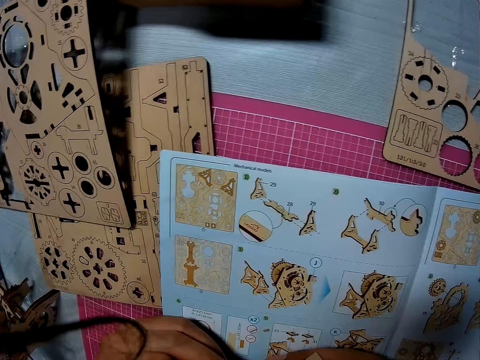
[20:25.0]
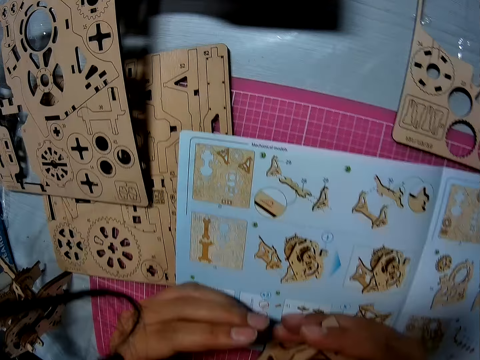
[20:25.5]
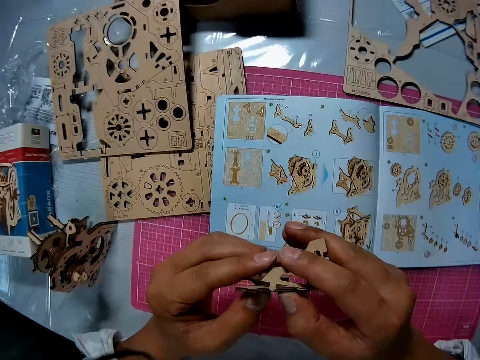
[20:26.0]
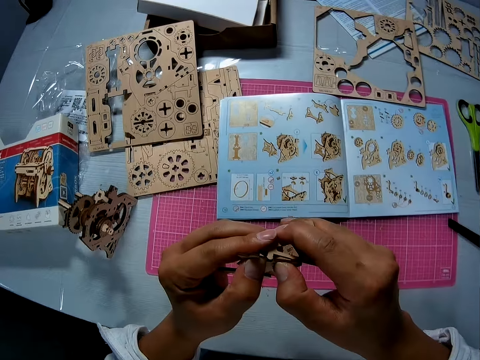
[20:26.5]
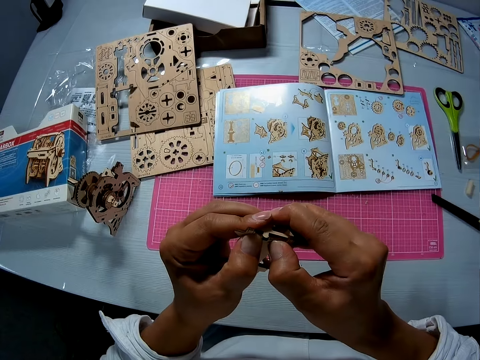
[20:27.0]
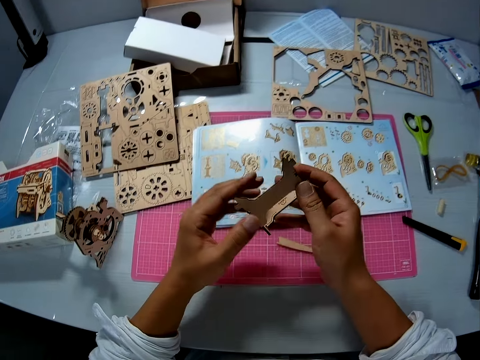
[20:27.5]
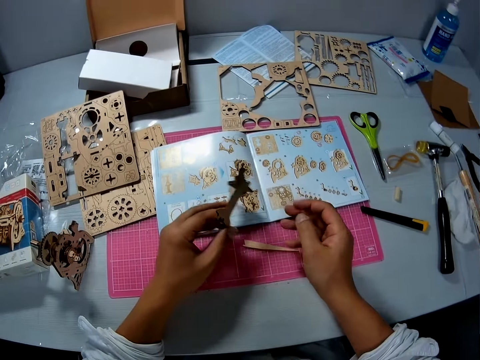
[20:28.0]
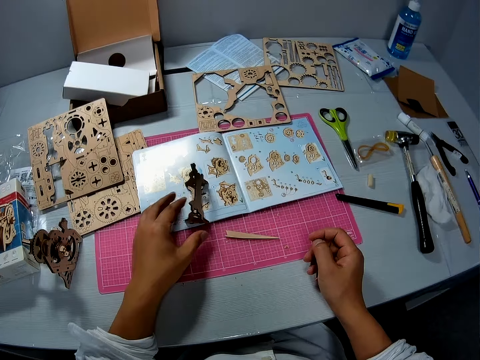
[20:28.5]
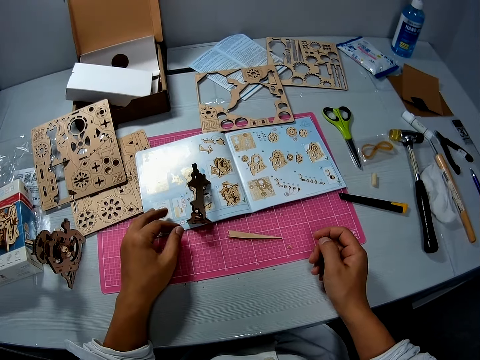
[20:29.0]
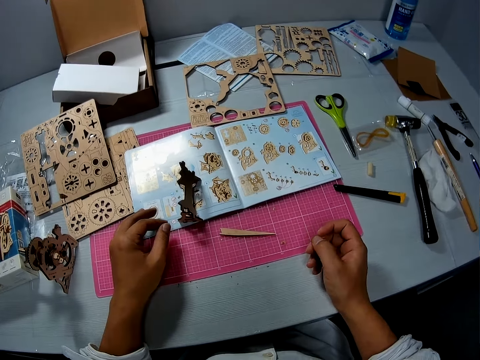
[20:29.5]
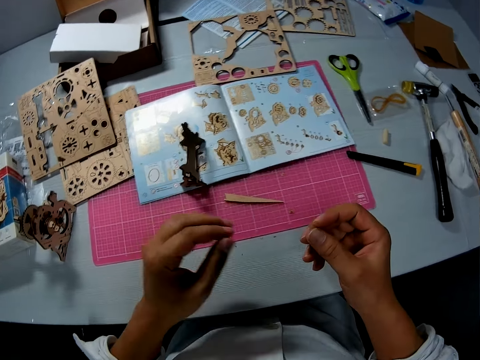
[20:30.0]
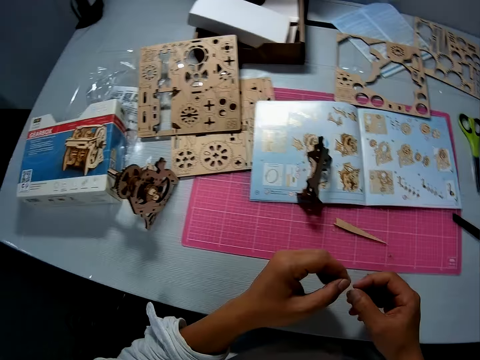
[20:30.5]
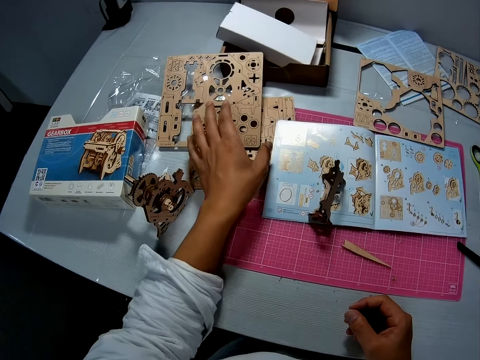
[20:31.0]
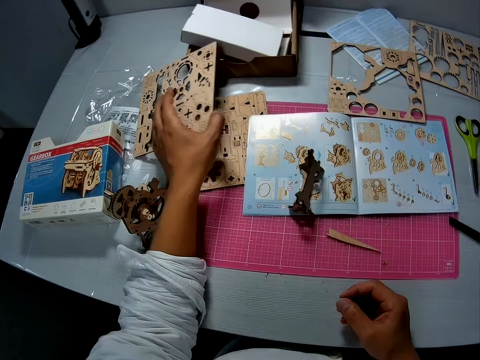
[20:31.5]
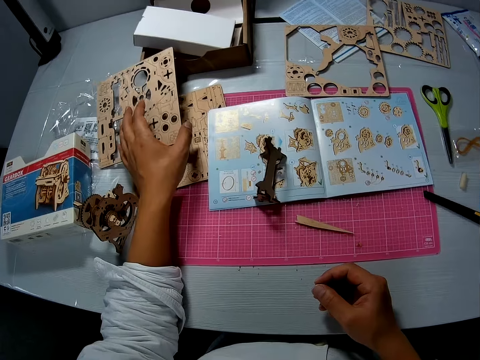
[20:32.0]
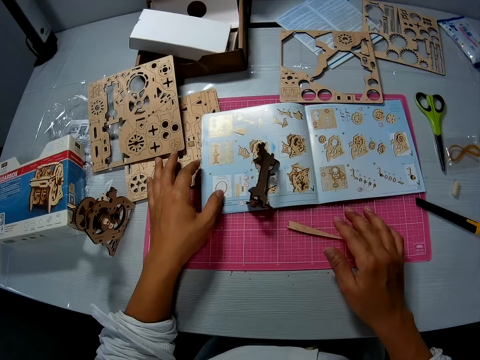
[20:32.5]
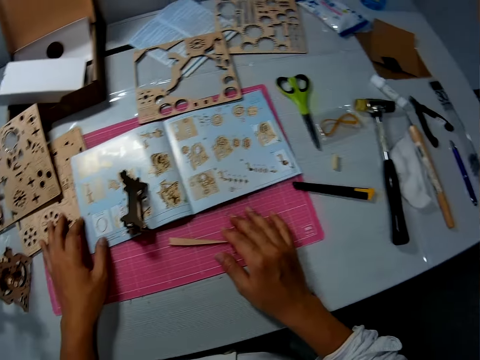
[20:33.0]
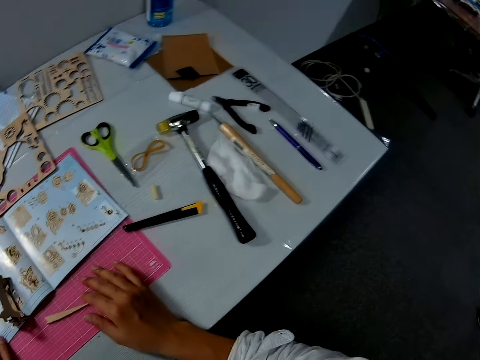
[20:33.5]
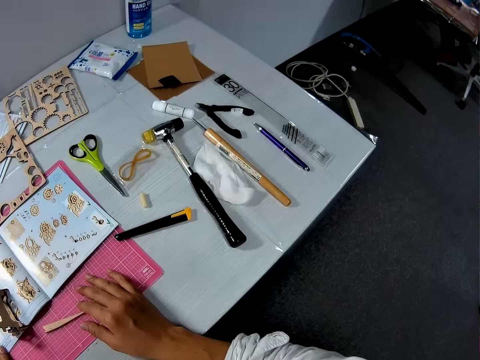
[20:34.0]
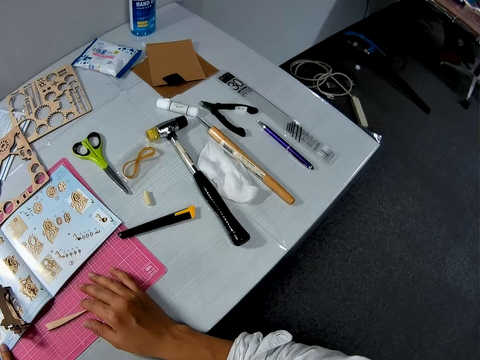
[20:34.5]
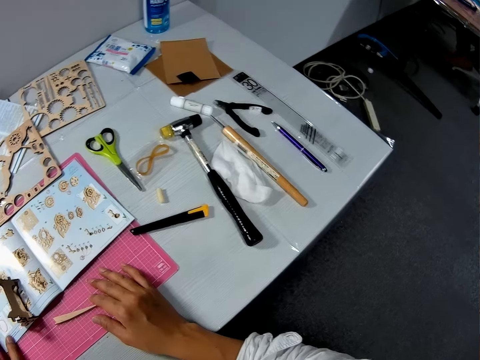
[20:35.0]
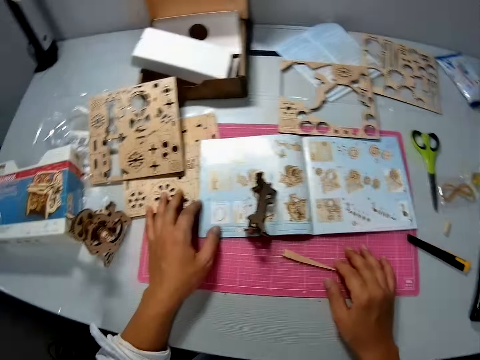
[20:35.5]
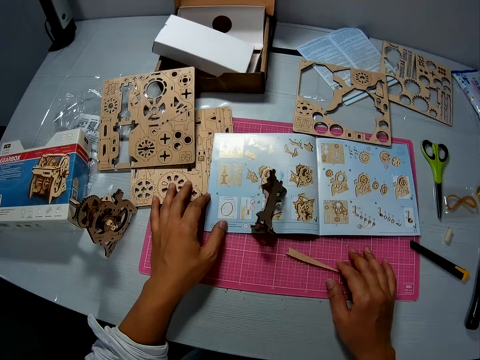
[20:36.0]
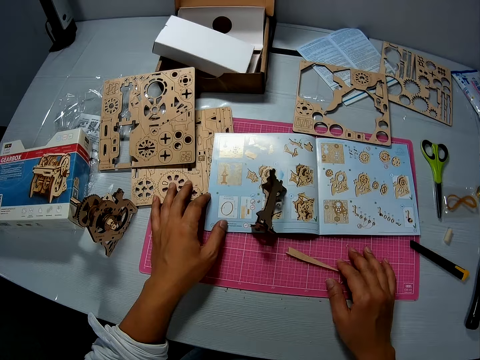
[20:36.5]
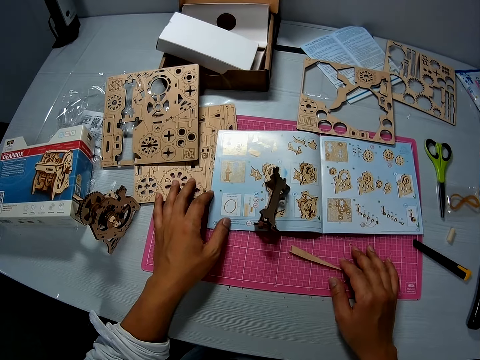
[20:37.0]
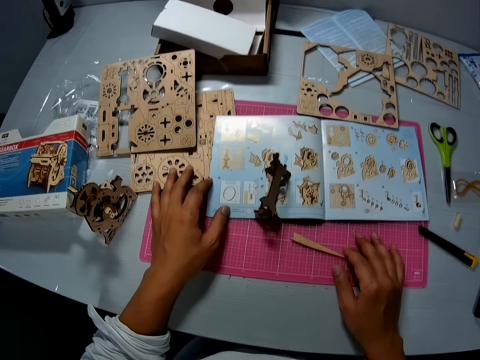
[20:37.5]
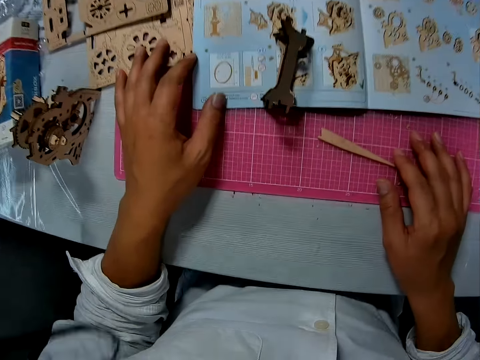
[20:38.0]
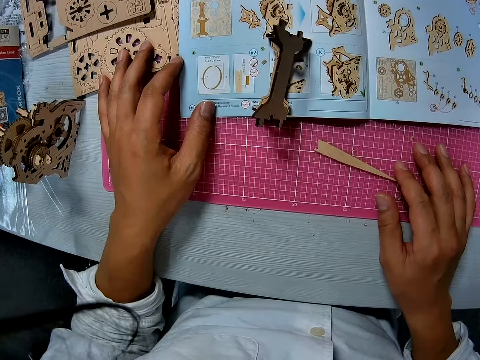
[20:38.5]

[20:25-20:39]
The camera wearer assembles the model pieces. He places the model piece on the illustration book. He moves his hands. He lifts the laser cut wood craft kit or puzzle sheet with his left hand. He touches the puzzle sheet on the table. He places the laser cut wood craft kit on top of the other laser cut wood craft kit. He places his hands on the cutting mat. He looks at the table. He looks at the illustration book.

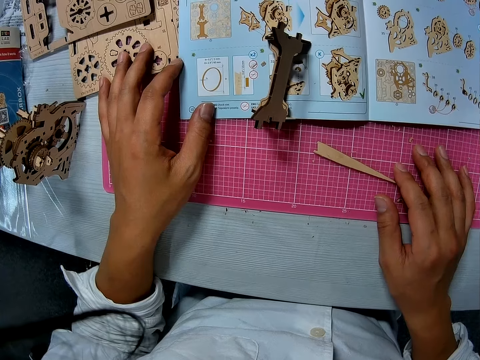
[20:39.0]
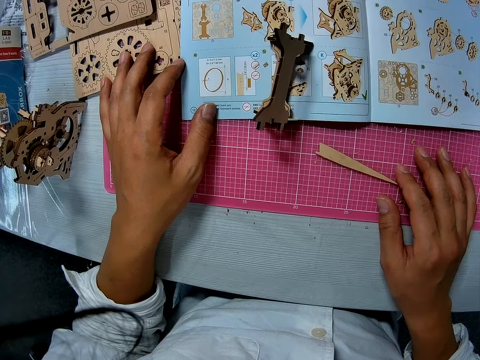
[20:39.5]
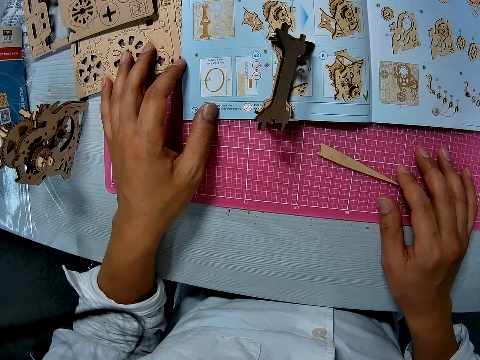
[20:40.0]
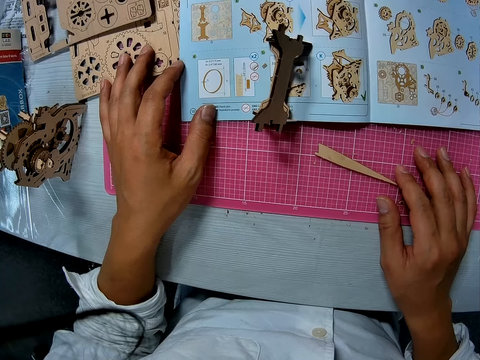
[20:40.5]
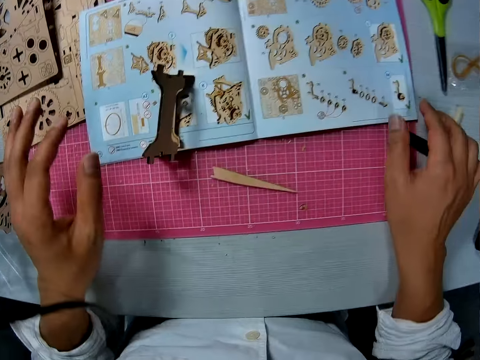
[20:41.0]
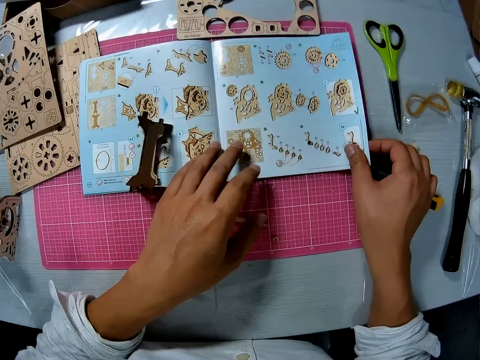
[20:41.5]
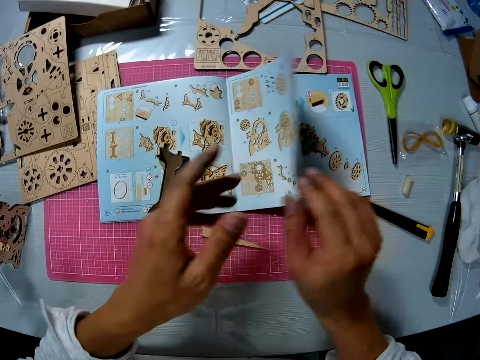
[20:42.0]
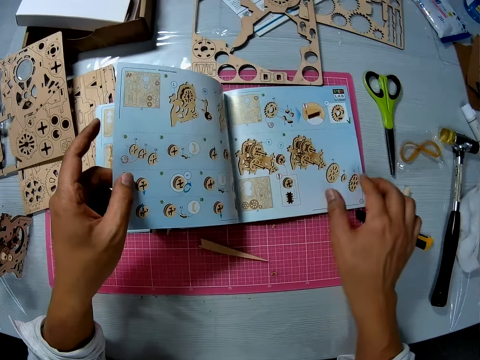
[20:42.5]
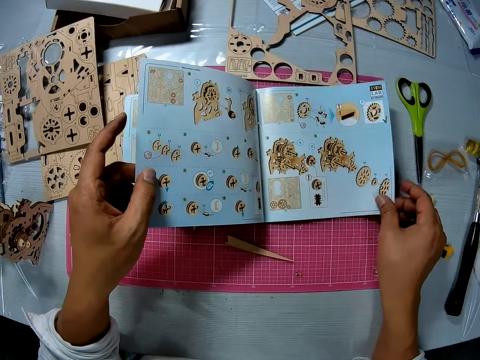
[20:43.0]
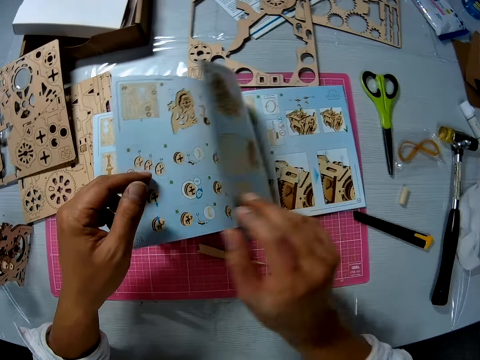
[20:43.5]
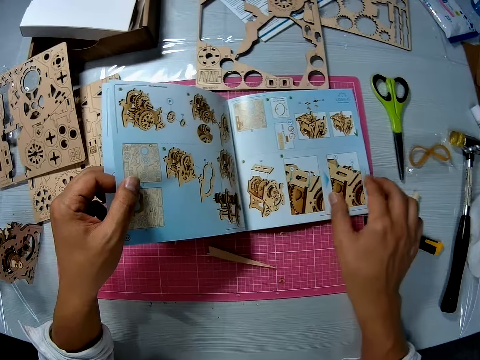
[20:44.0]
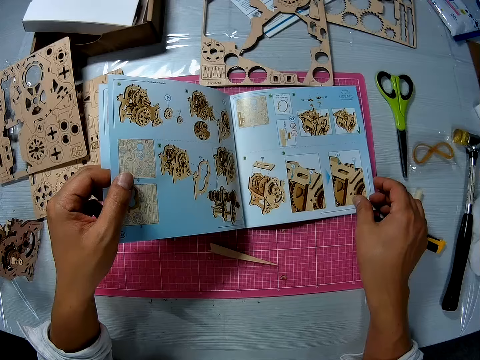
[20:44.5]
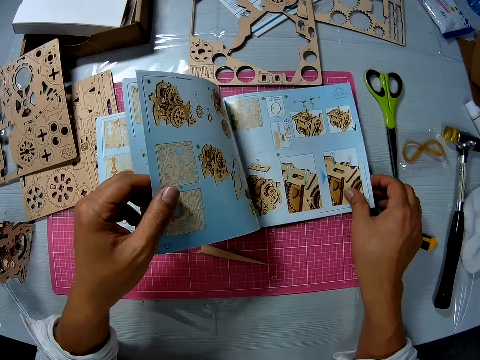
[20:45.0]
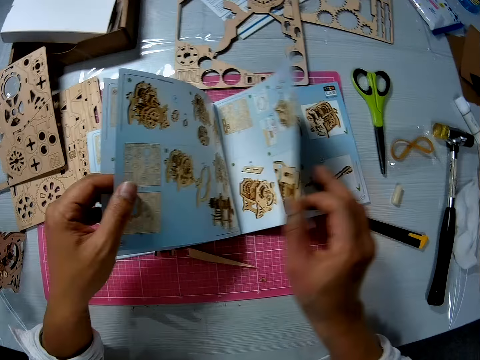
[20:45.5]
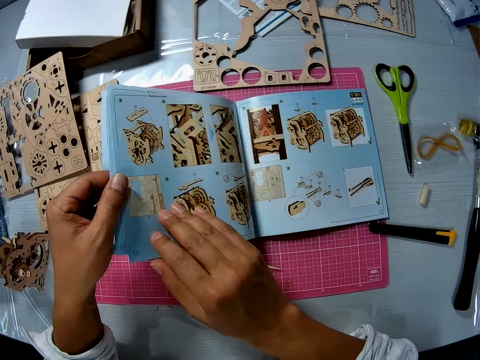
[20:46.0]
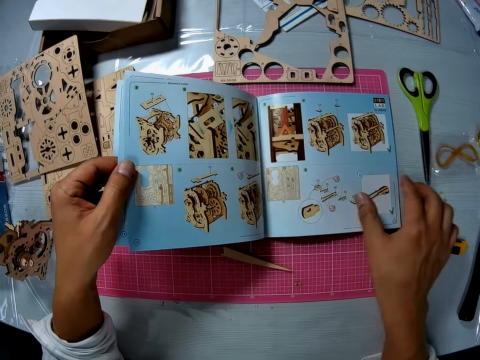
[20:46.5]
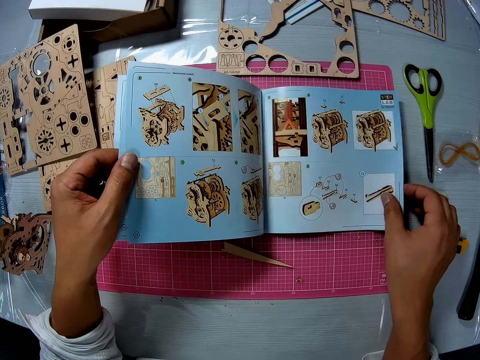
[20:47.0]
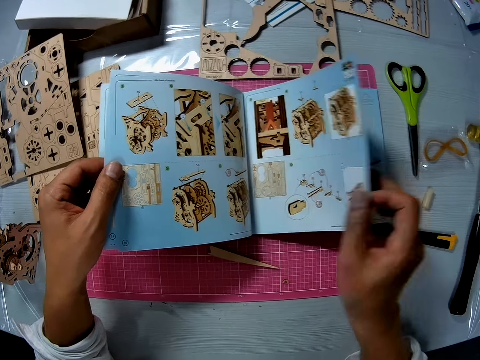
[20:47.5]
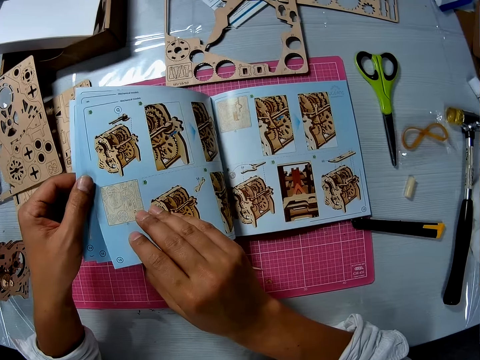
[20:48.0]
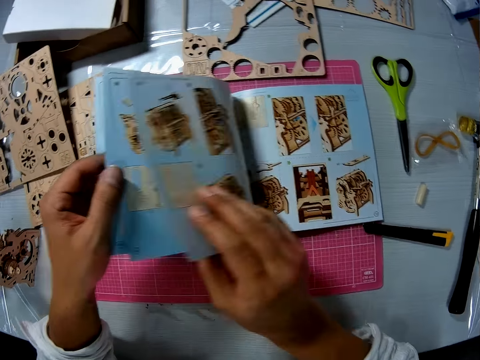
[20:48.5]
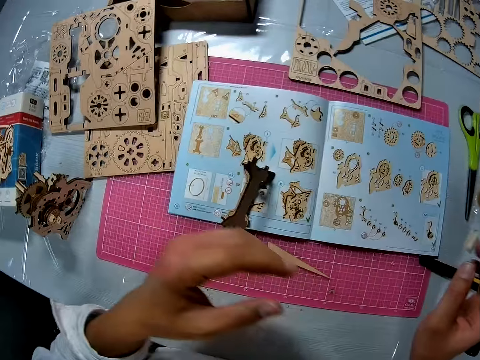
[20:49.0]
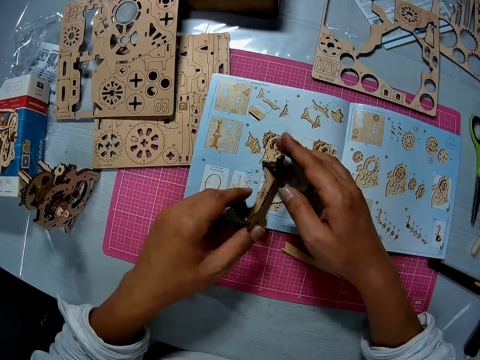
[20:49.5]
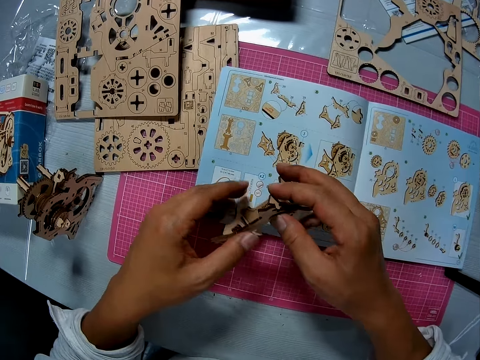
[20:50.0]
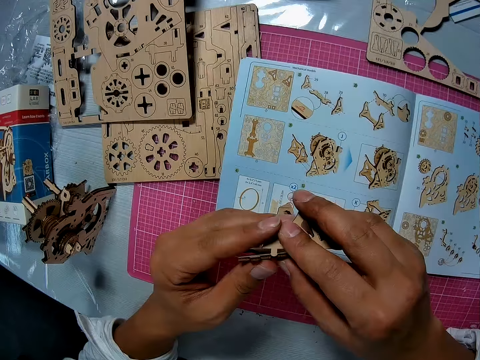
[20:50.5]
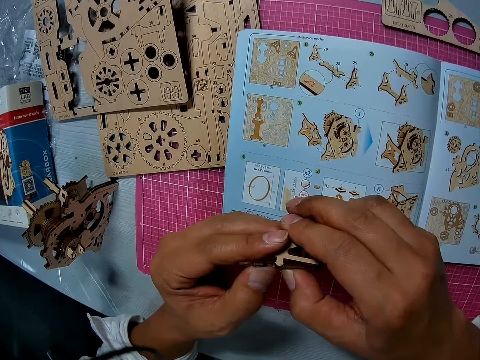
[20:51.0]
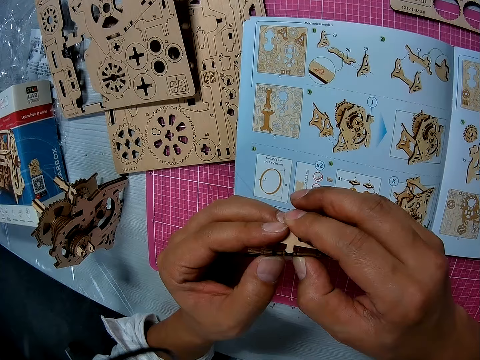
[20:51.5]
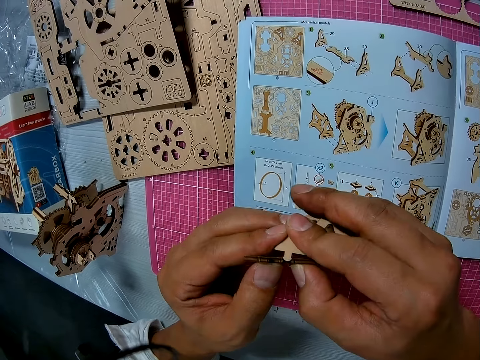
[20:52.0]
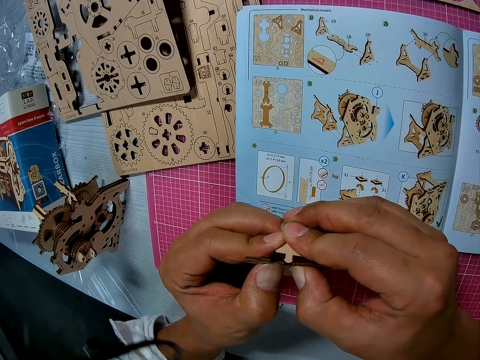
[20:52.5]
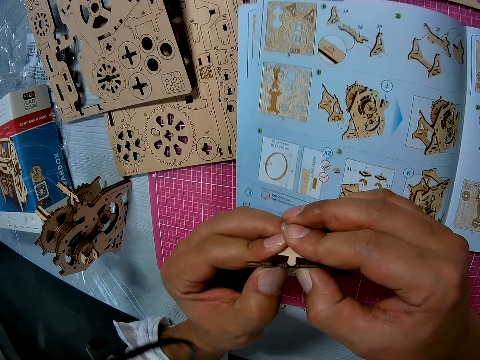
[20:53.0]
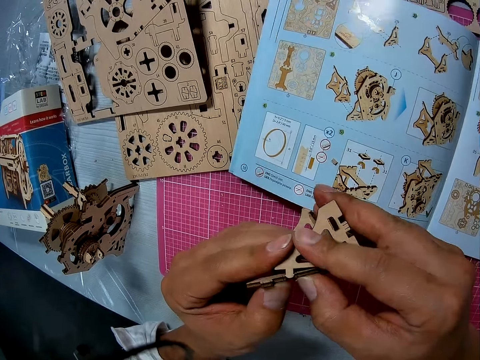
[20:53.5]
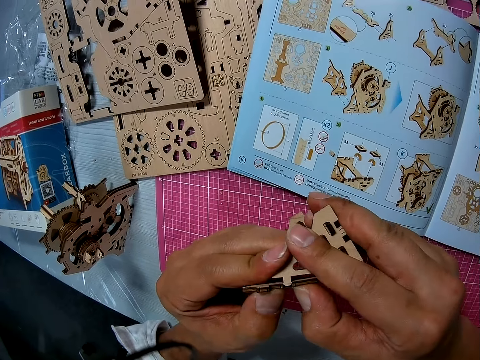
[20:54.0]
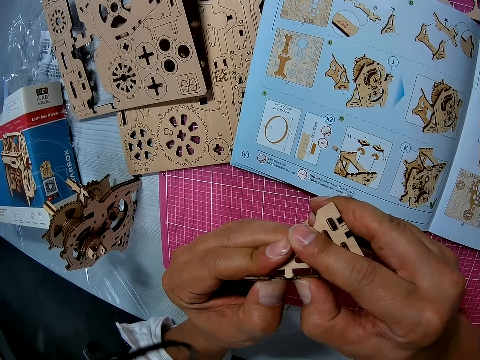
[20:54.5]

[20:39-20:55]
The camera wearer turns the pages of a puzzle manual booklet or illustration book on the table. They look at the illustration book. They flip the page of the illustration book. They look at the illustration book. They flip the page of the illustration book. They look at the illustration book. They flip the page of the illustration book. They look at the illustration book. They flip the pages of the illustration book. They pick the joined puzzle pieces from the table. They join the puzzle pieces together.
